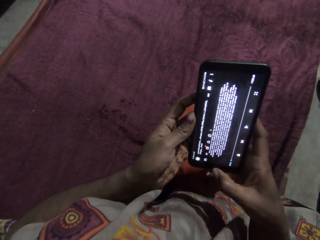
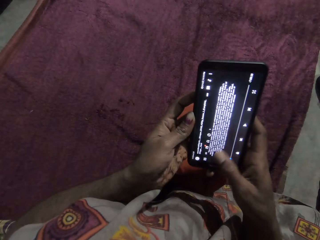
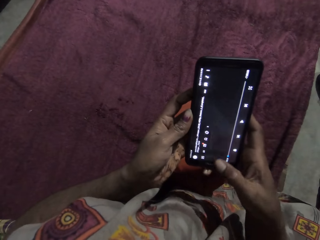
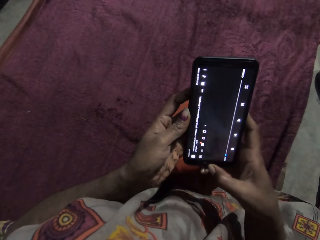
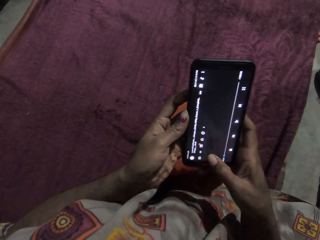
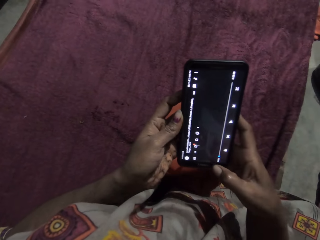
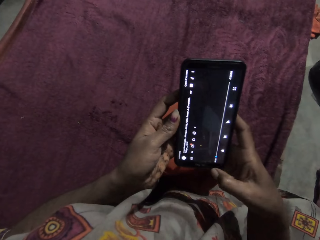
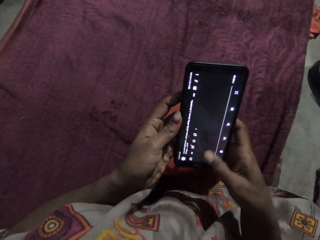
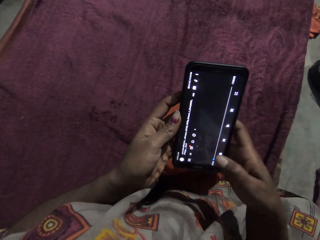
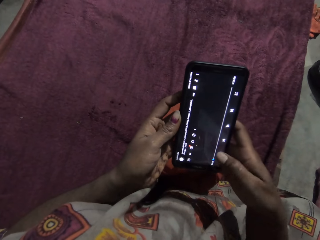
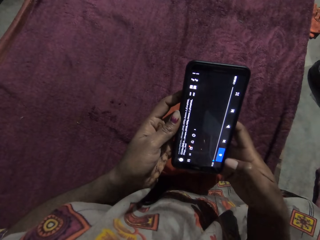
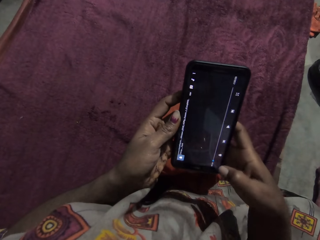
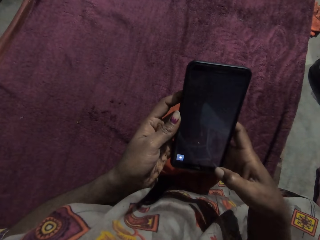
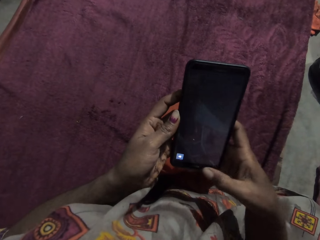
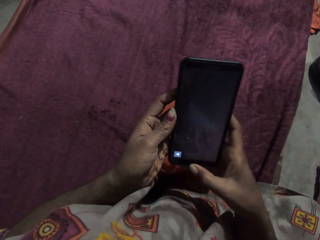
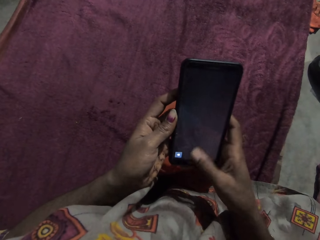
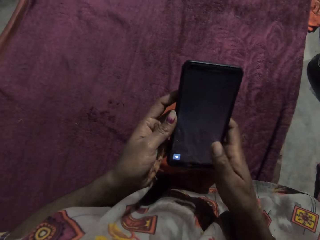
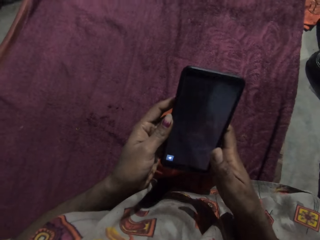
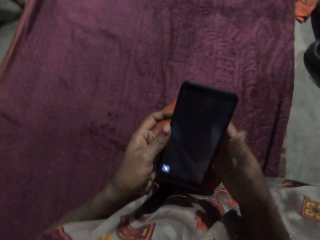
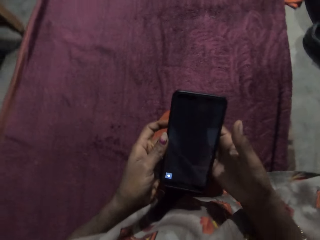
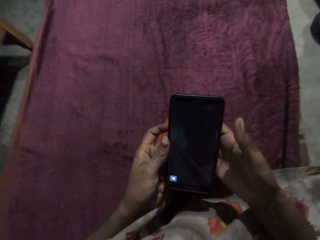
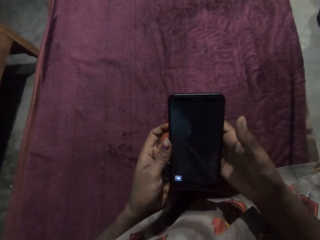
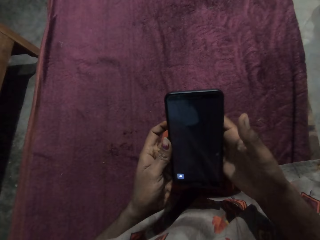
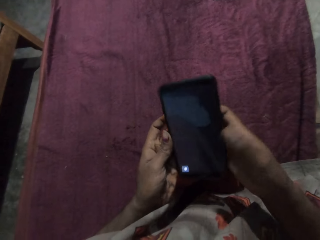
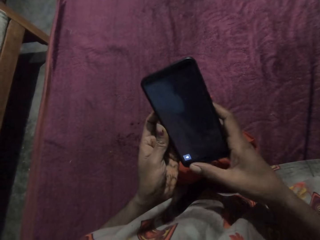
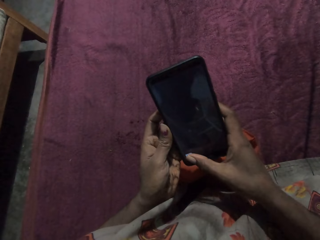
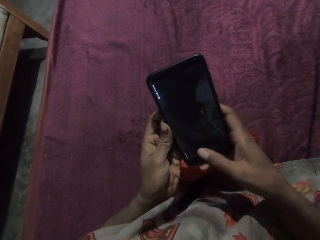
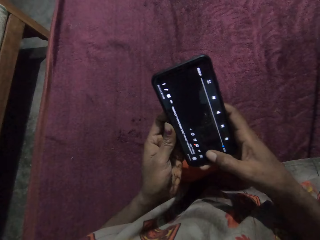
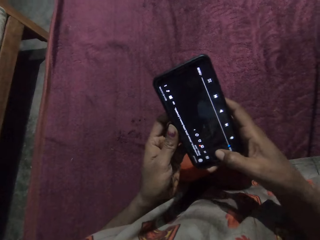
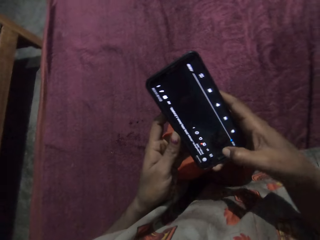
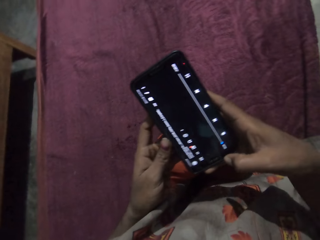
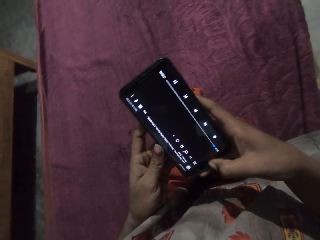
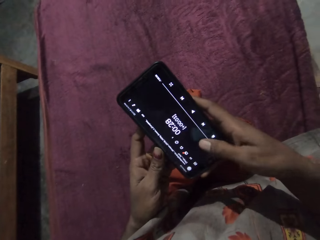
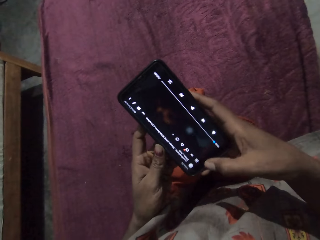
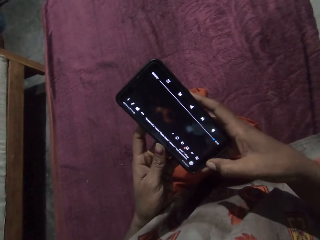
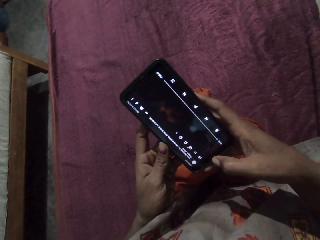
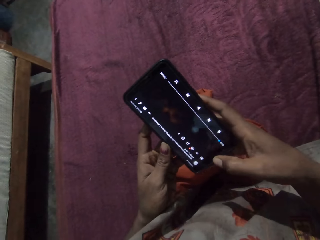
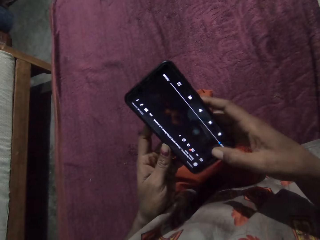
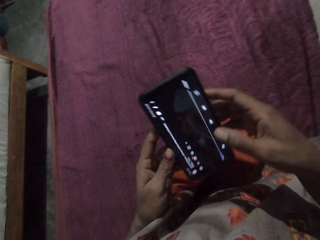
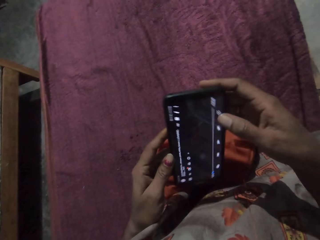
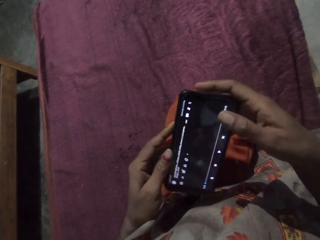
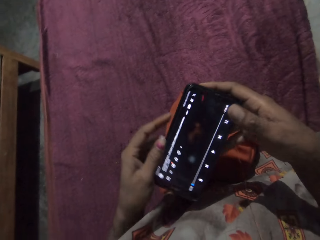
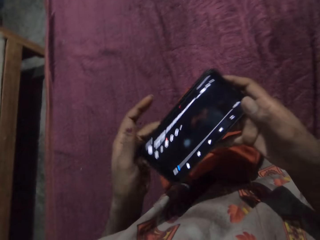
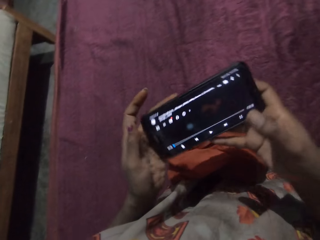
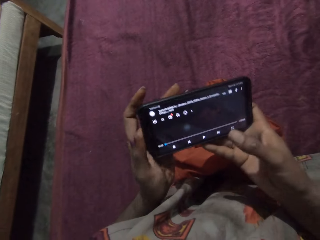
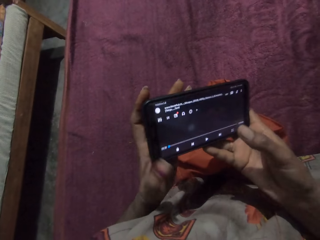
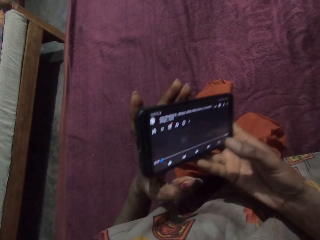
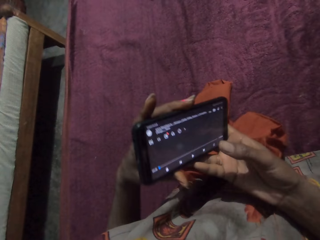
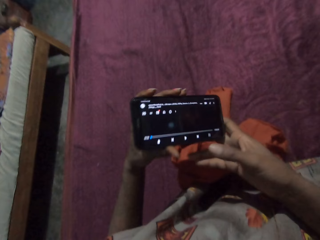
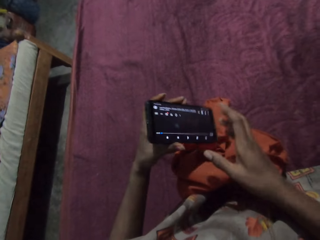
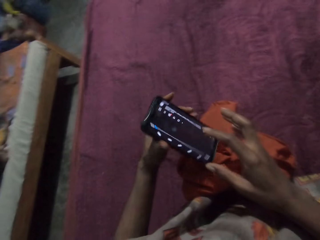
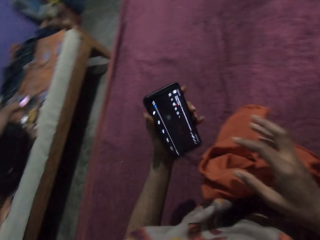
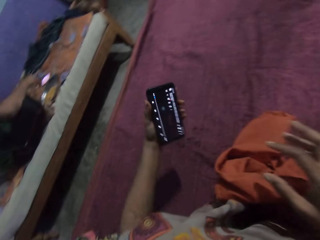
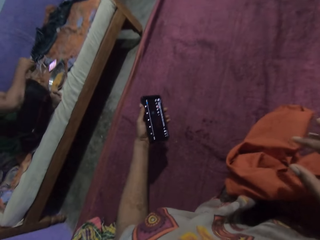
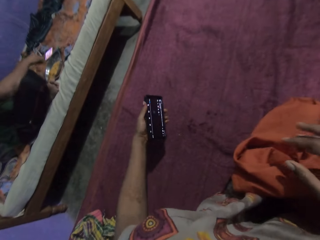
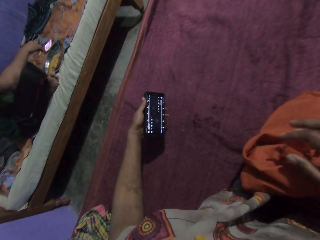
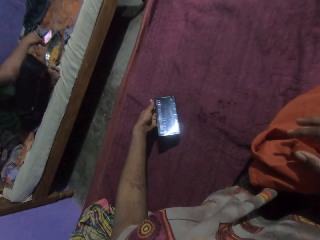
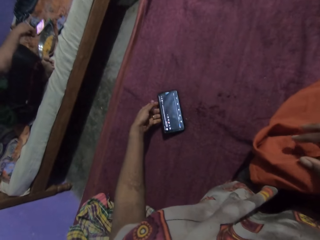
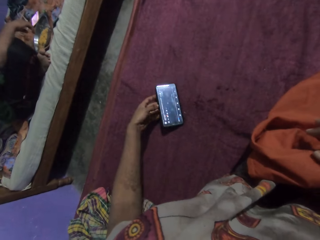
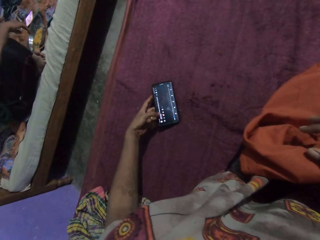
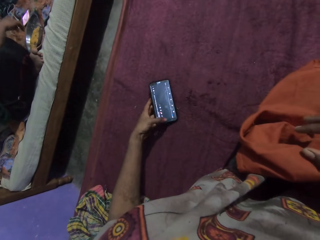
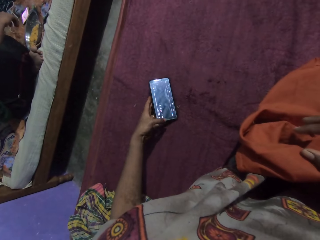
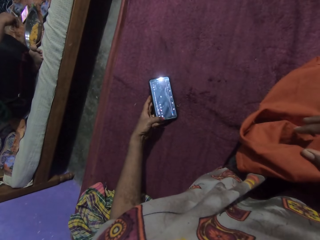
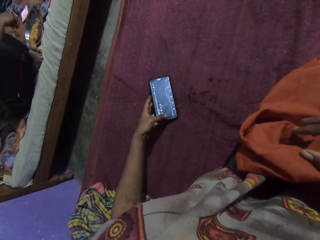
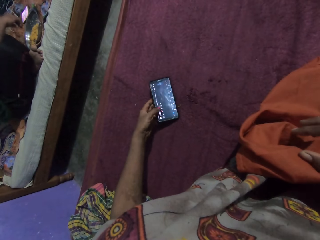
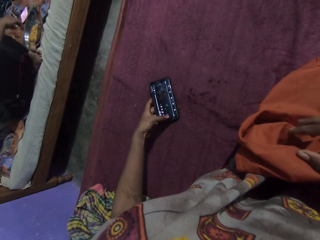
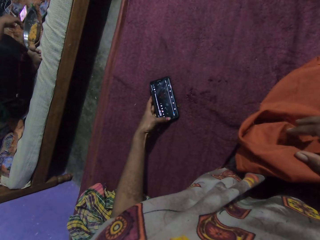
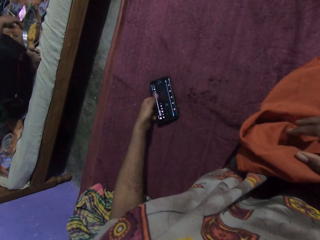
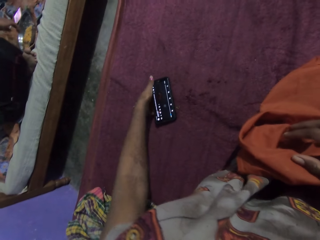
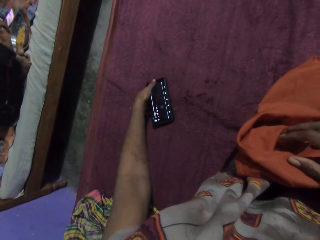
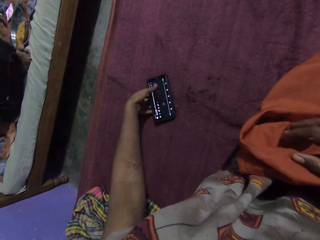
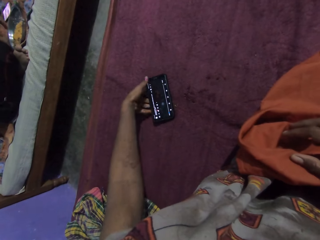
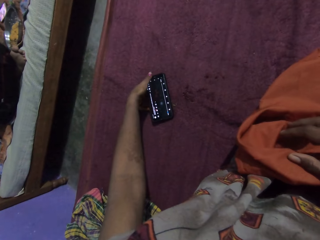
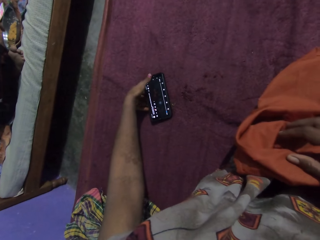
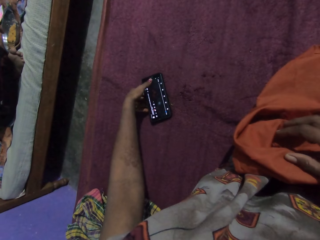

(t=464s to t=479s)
The camera wearer turns the phone with her hands. She drops the phone on the bed with her left hand. She operates the phone on the bed with her left hand.

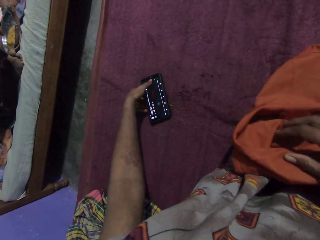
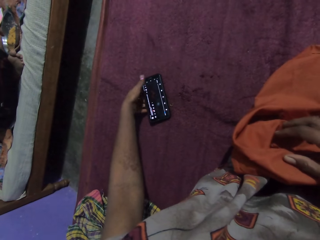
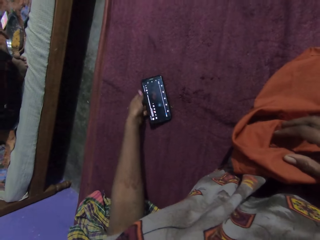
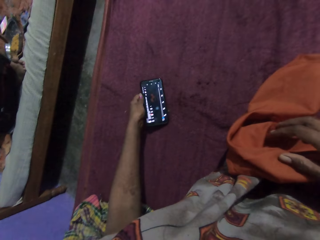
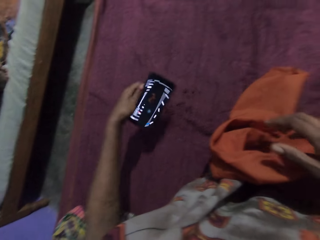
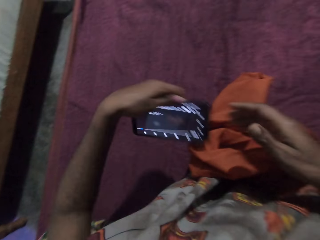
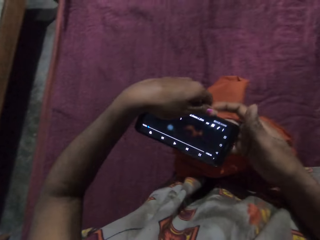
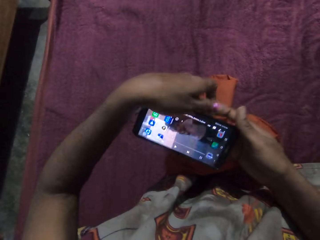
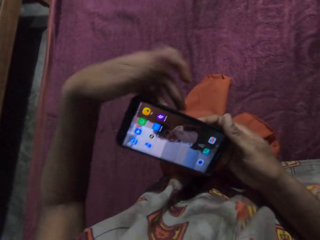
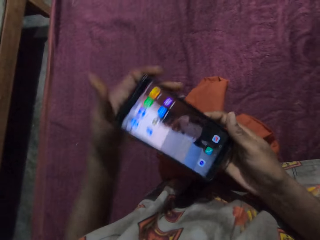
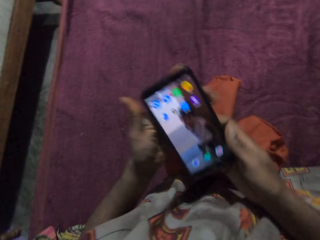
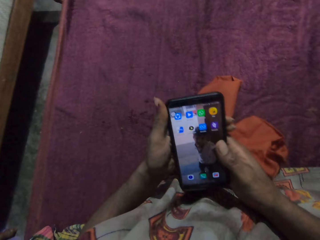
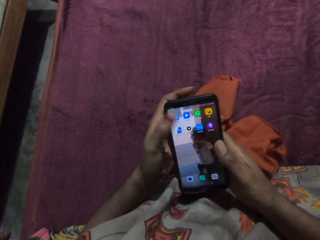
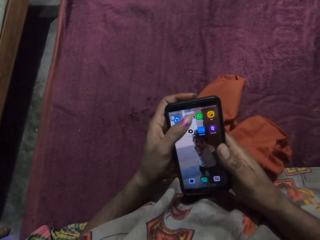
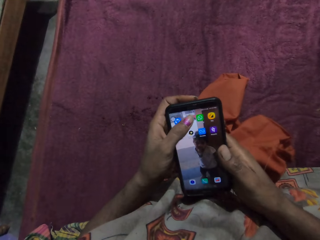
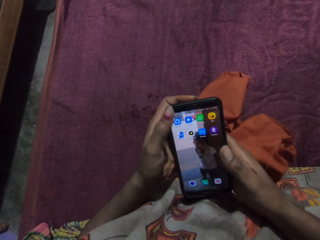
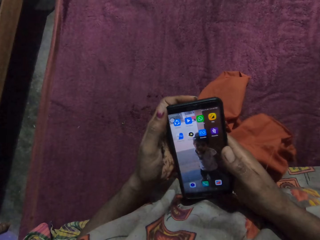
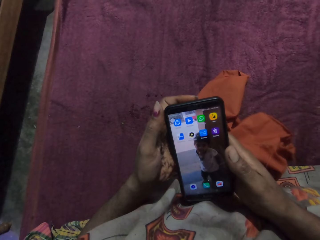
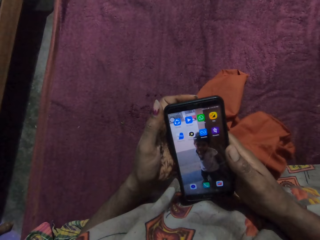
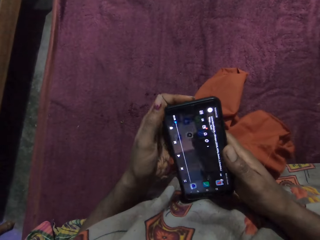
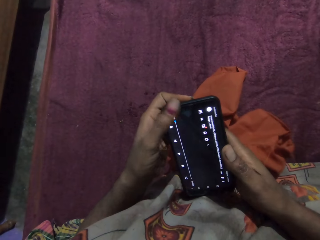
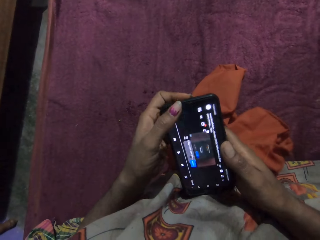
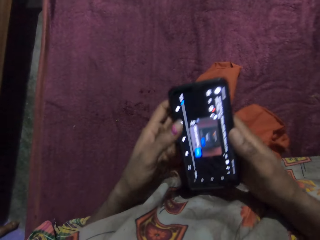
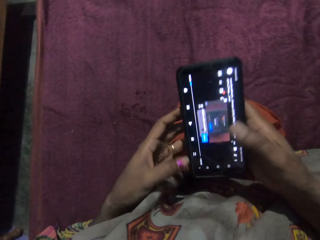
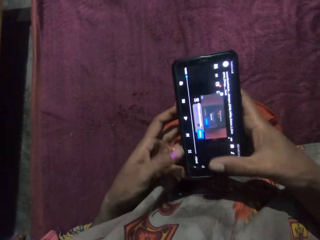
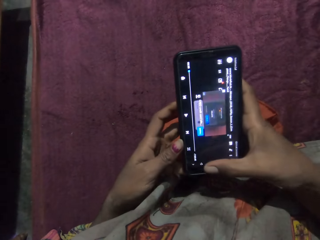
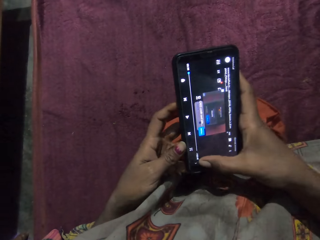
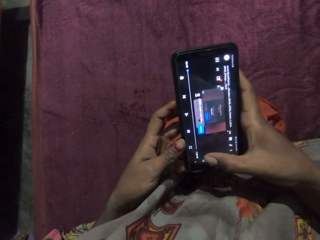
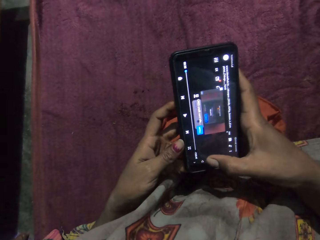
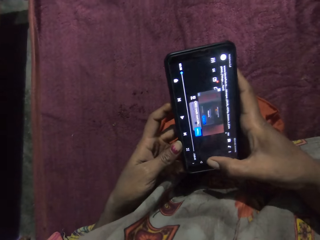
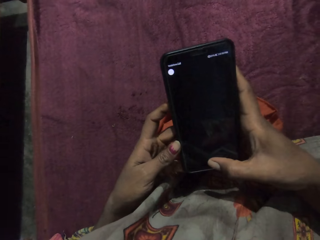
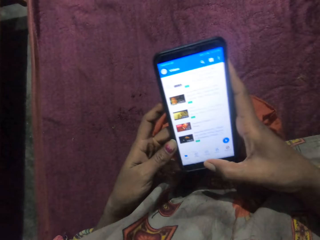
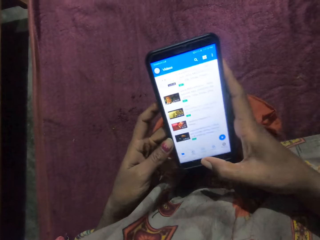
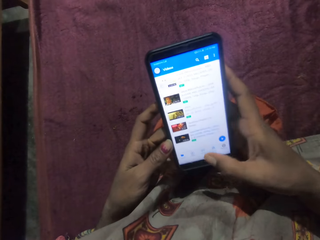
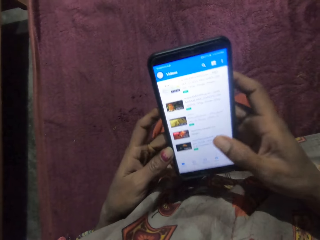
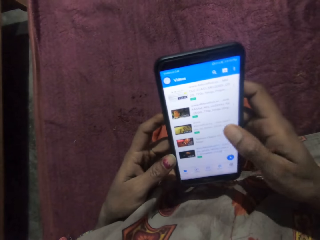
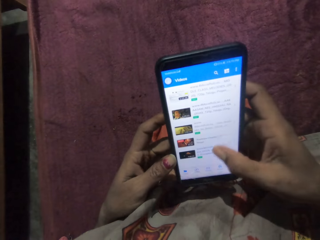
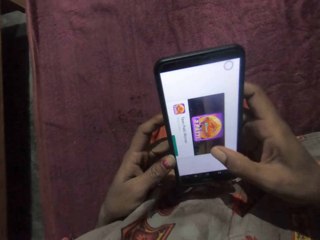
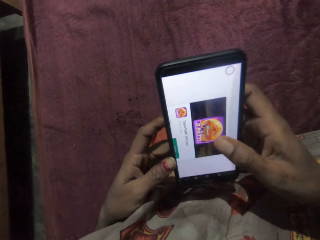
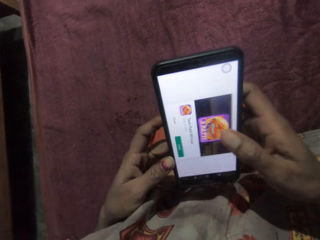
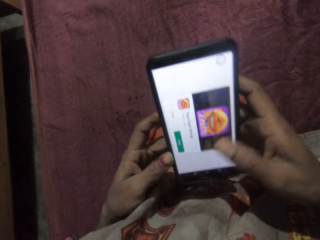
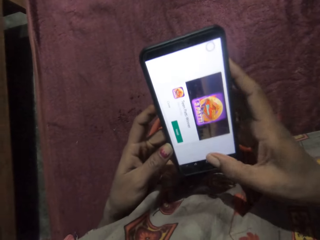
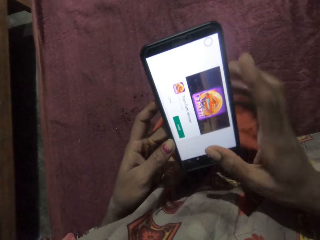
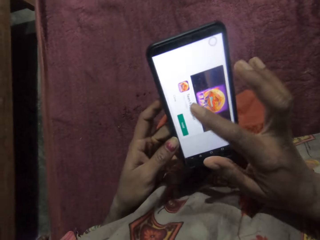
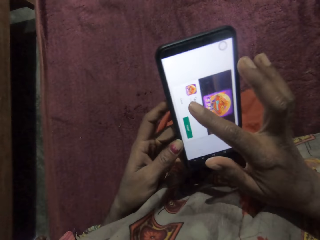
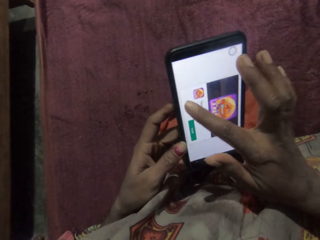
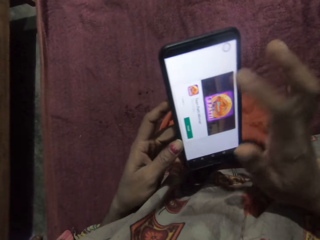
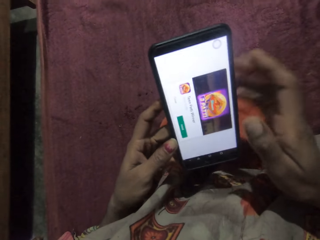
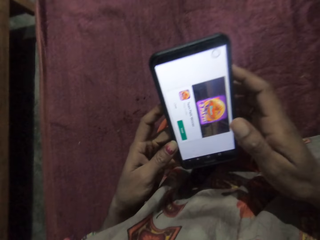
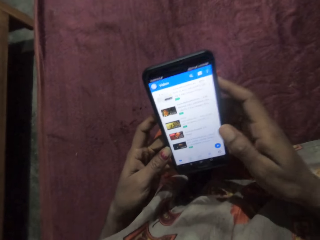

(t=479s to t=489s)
The camera wearer lifts up the phone from the bed with her left hand. She operates the phone with her hands.
